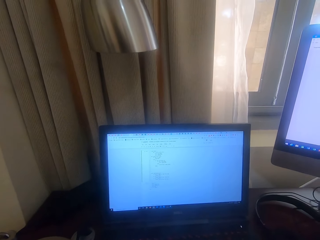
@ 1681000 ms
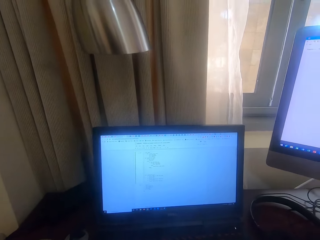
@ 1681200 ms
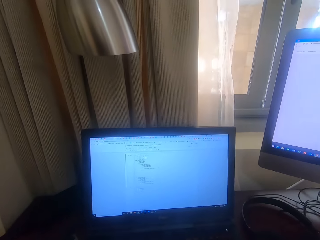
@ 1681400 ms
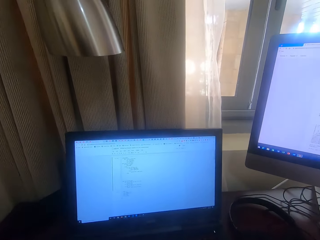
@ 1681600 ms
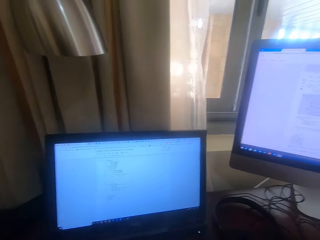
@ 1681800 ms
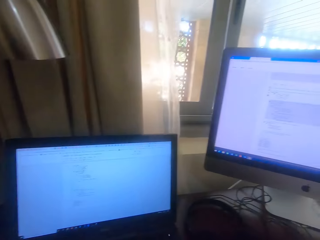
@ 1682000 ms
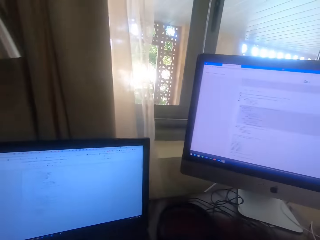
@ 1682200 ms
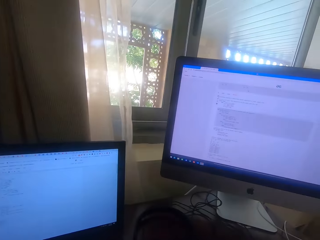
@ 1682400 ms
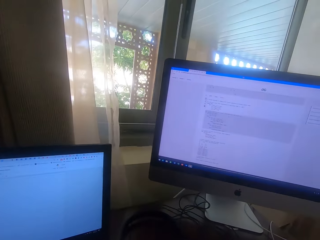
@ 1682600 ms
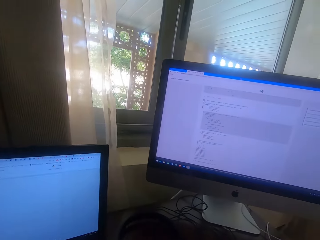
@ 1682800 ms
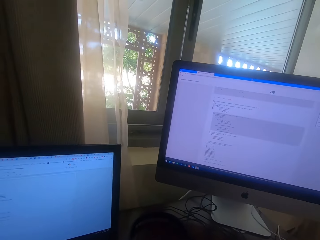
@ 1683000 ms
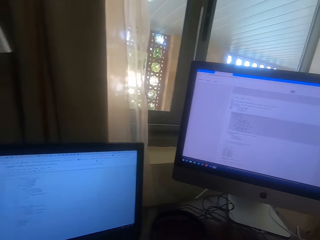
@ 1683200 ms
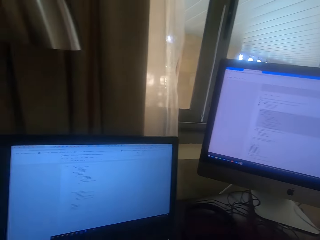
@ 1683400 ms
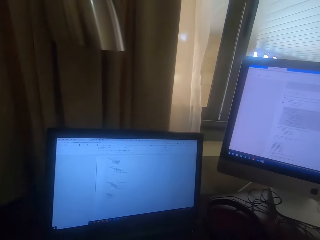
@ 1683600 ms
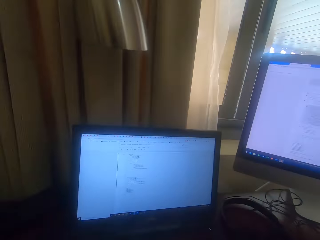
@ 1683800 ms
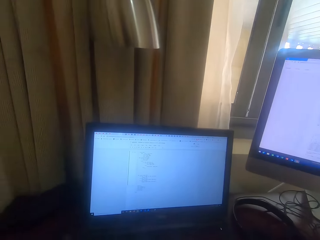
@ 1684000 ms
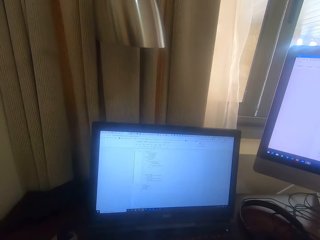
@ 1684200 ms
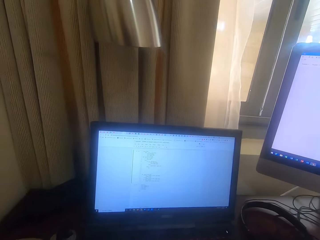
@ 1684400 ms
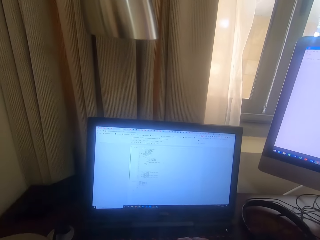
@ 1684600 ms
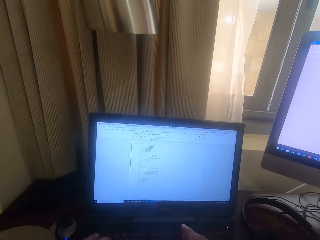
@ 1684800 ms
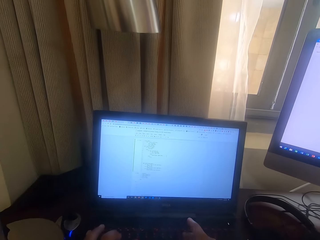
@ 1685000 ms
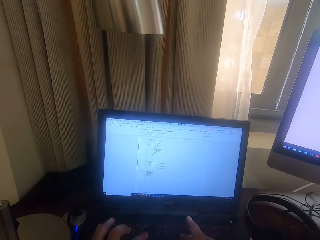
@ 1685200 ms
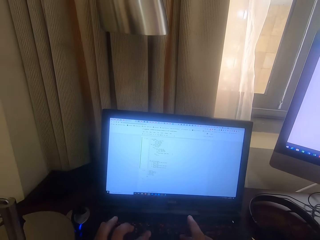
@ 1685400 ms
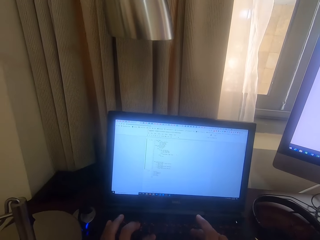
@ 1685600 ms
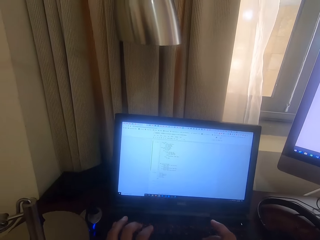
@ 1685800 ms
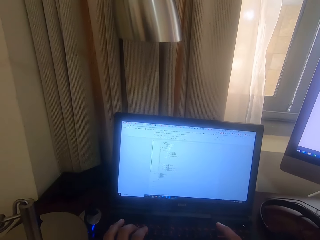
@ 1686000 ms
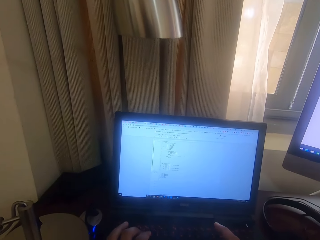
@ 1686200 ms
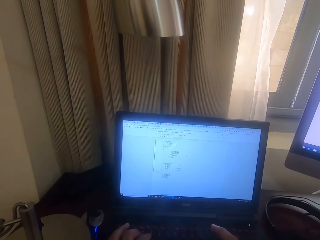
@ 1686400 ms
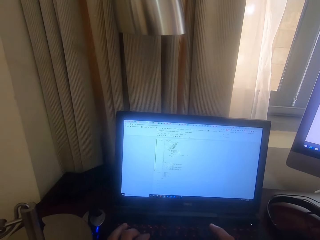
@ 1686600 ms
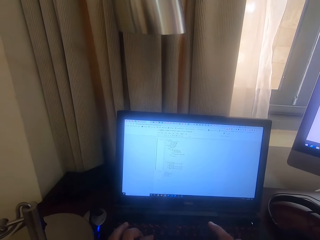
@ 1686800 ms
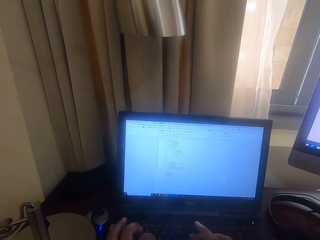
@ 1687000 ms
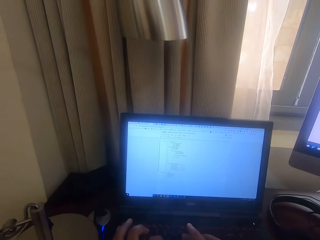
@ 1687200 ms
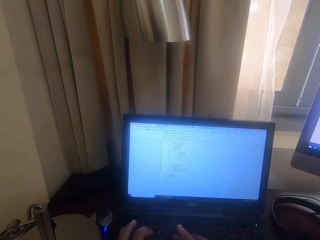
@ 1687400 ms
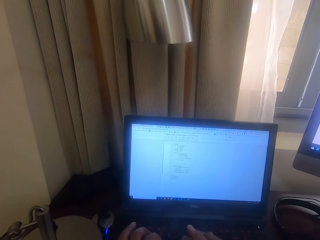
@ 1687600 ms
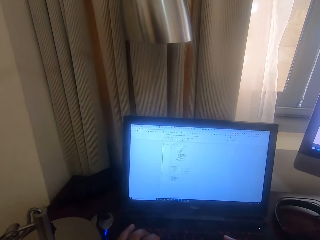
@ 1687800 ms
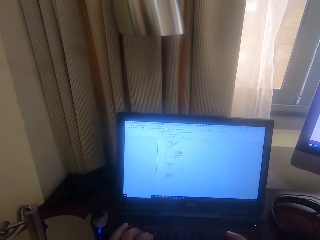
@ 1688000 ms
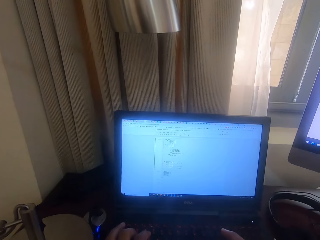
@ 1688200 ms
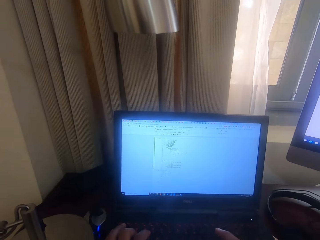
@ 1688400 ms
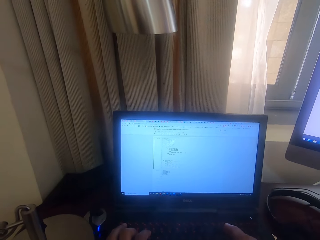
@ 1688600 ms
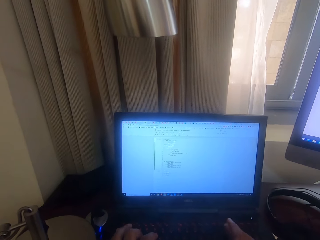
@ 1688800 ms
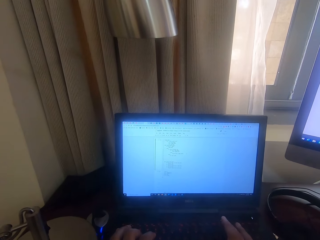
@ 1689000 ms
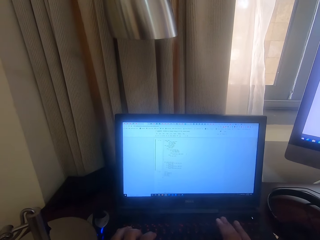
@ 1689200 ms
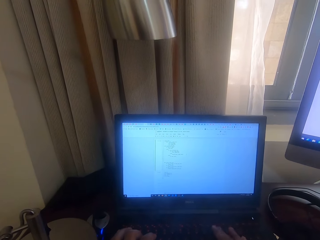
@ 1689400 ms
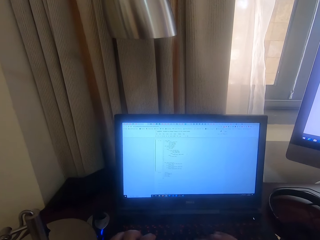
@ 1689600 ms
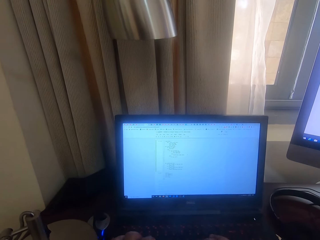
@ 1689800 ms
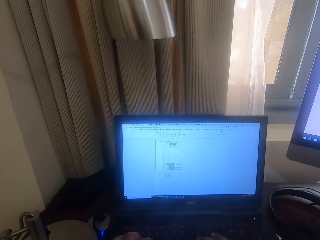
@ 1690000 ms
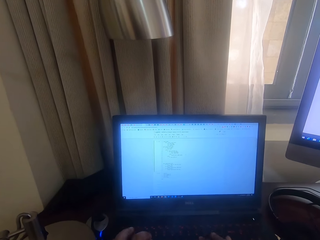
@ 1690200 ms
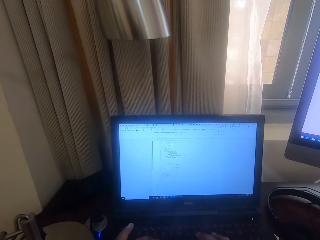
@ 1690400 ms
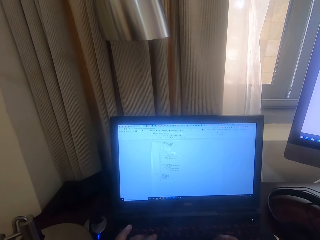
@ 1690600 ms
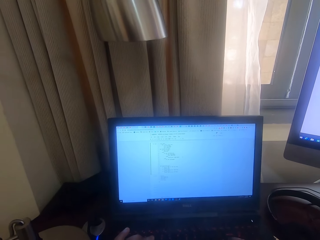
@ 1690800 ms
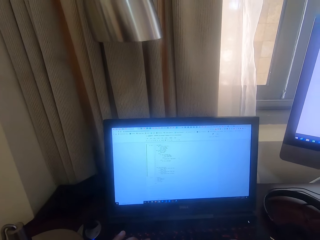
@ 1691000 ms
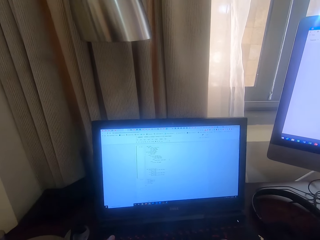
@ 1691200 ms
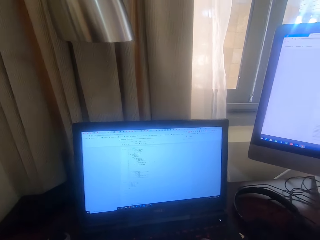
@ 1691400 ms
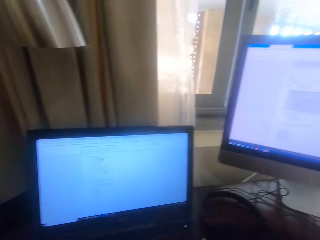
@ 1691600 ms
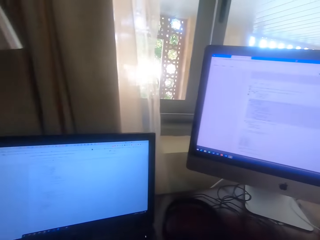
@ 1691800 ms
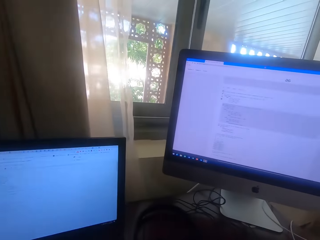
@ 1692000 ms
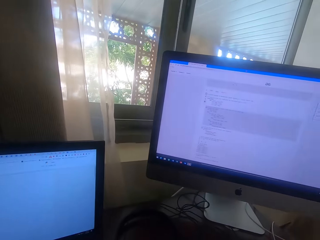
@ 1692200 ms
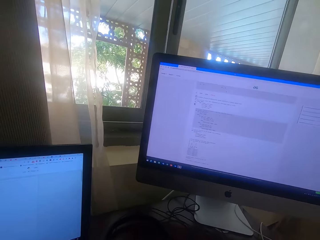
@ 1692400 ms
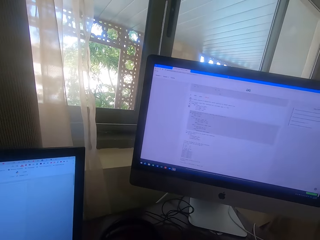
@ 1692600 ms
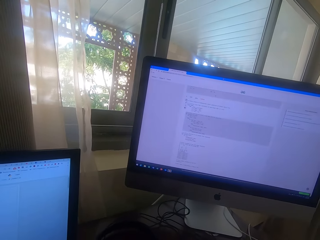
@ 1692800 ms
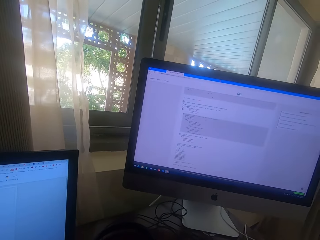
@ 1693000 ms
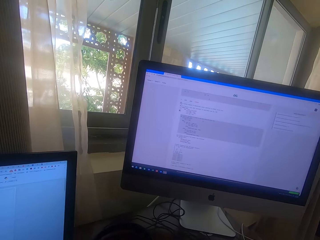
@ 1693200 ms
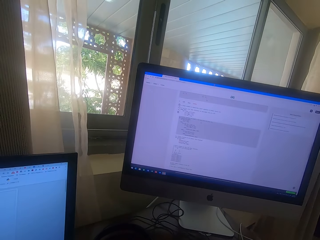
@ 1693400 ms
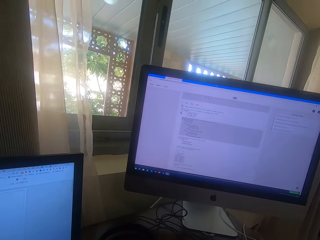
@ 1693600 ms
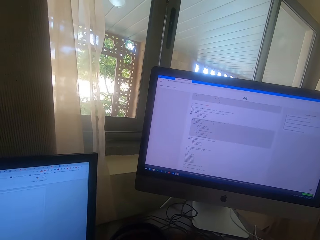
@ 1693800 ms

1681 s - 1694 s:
The camera wearer taps the keyboard. They move. They tap the keyboard.

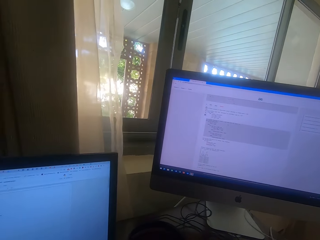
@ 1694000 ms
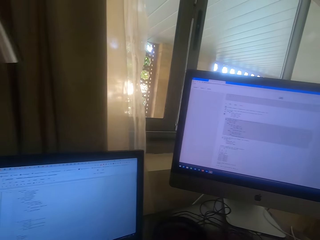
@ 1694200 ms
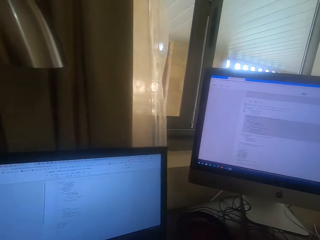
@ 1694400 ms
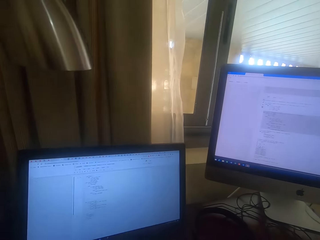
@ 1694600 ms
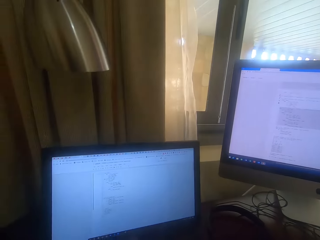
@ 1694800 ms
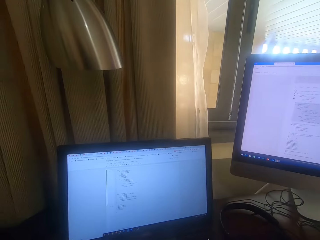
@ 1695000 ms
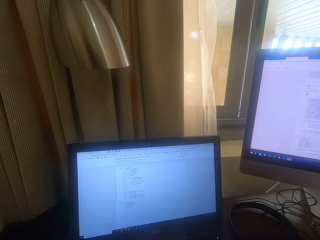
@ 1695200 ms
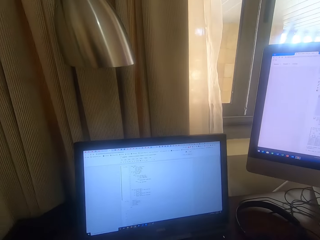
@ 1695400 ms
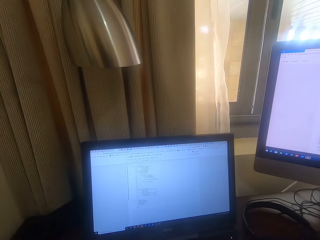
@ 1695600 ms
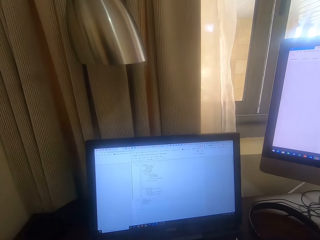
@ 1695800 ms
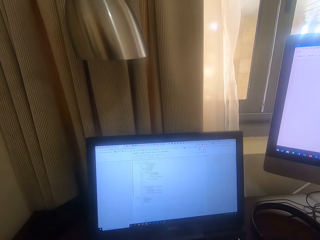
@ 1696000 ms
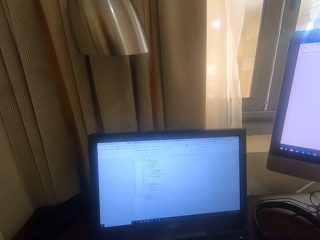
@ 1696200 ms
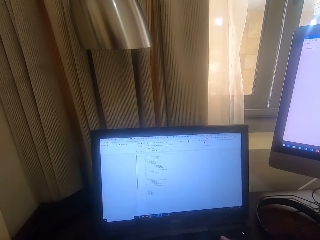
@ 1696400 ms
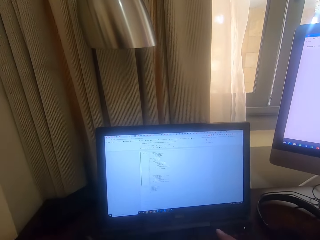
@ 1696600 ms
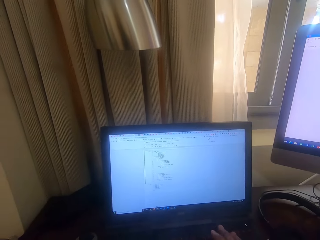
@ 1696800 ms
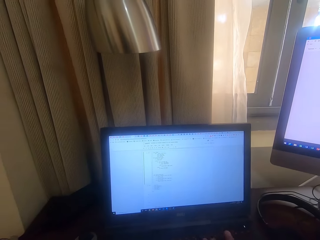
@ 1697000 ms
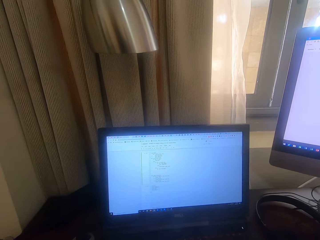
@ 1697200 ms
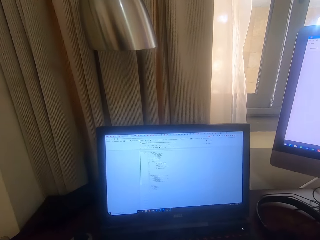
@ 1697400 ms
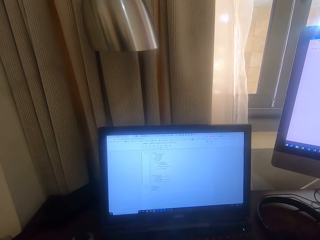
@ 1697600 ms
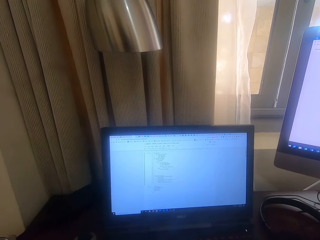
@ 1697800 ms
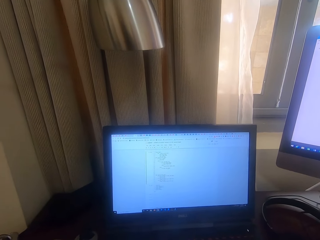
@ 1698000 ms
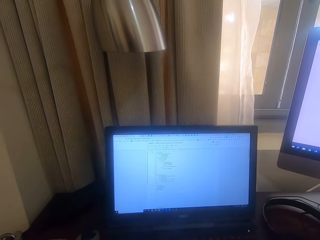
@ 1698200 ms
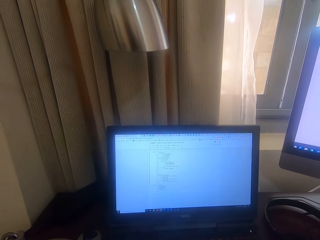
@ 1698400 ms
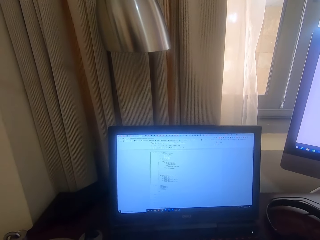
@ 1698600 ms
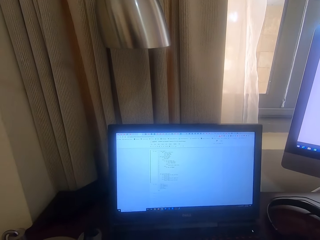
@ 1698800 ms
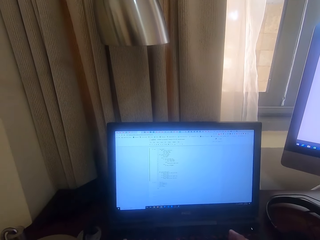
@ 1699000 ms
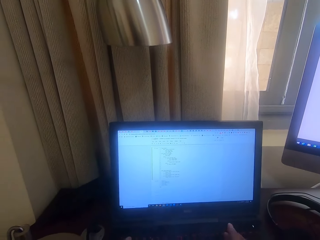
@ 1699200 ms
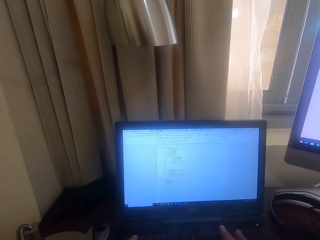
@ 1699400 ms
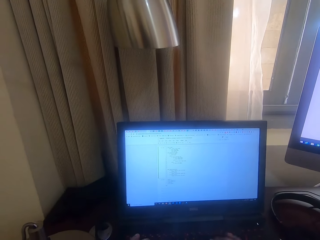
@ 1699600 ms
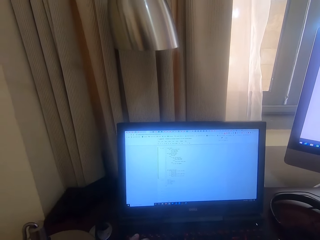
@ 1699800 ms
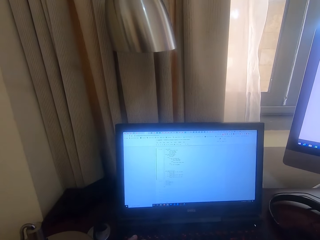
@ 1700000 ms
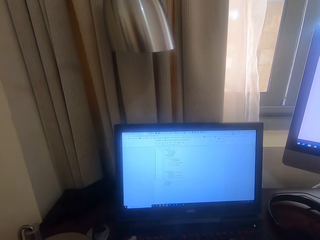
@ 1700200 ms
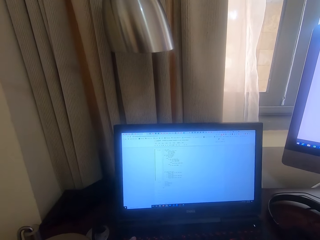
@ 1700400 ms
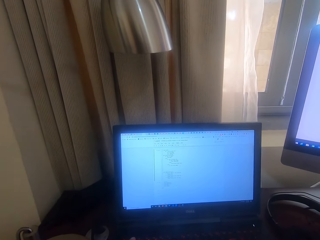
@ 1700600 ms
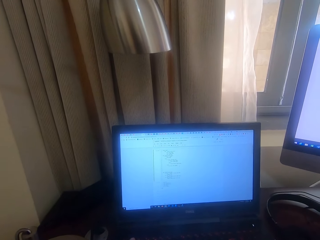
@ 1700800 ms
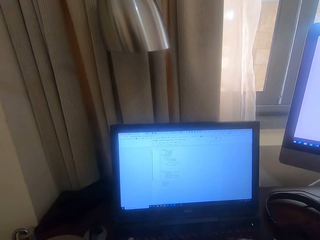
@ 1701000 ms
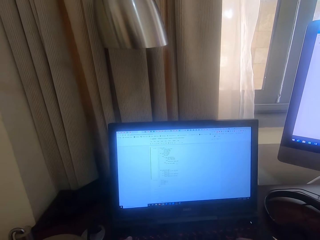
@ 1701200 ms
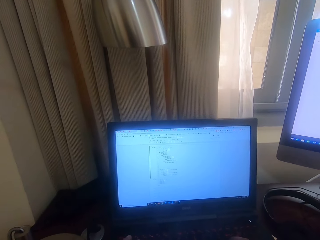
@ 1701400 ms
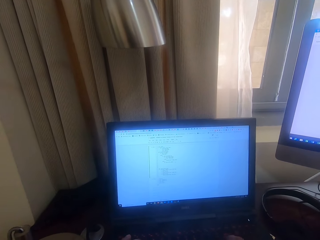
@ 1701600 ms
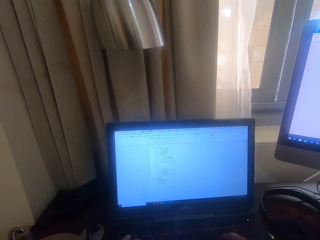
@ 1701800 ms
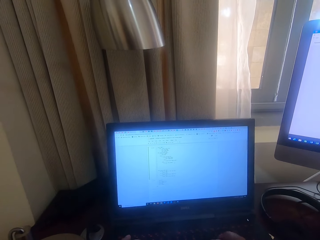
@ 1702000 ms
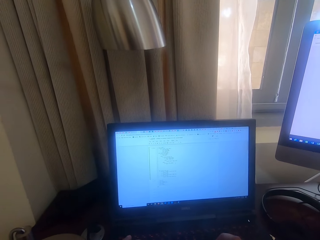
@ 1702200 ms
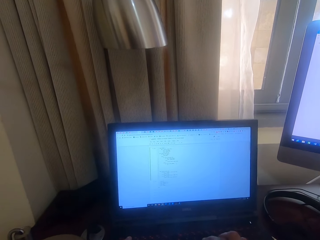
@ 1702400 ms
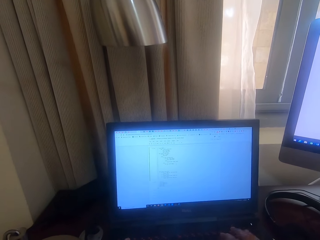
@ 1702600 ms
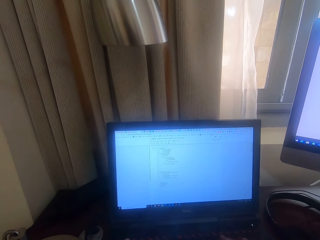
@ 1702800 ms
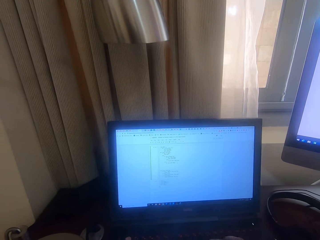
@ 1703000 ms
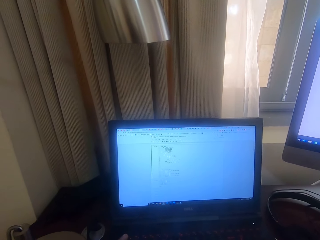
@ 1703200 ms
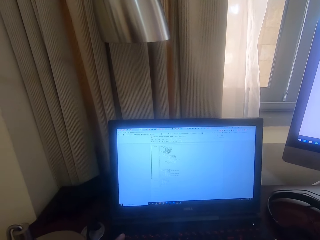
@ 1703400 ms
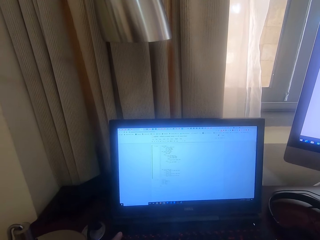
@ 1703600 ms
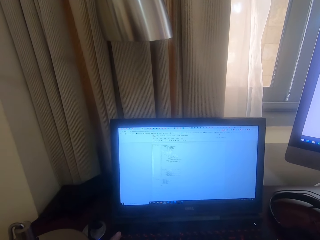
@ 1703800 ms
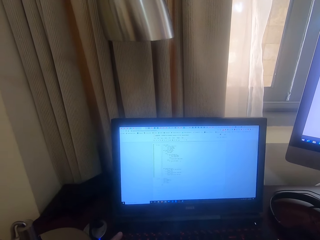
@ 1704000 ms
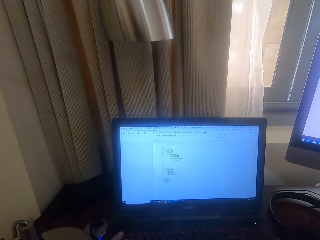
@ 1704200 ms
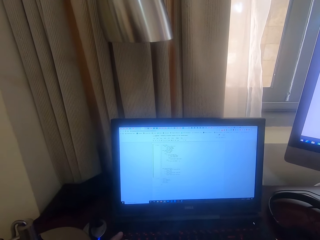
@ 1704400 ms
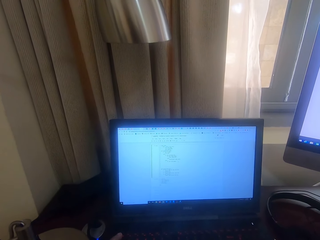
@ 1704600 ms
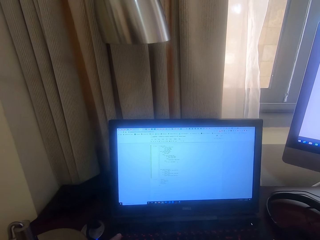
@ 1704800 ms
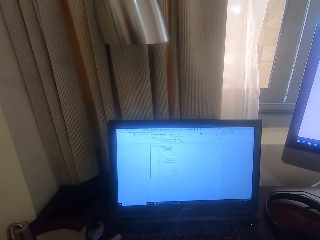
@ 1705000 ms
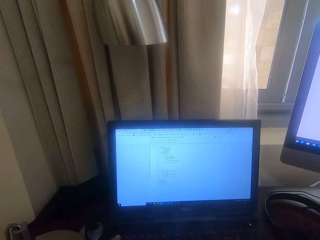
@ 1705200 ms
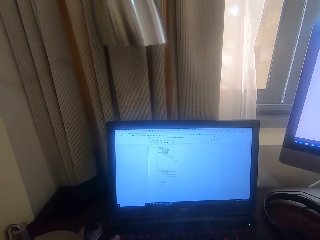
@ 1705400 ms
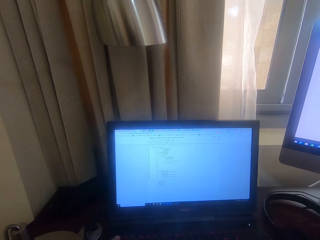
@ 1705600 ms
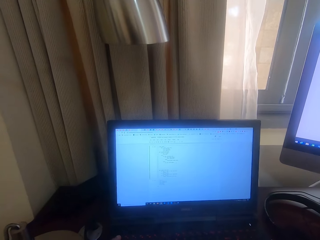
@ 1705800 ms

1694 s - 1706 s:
The camera wearer taps the keyboard. They move. They move again. They tap the keyboard. They tap the keyboard again.
